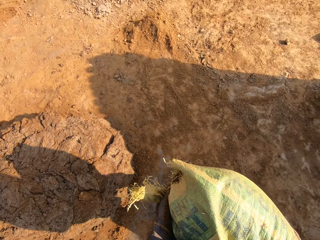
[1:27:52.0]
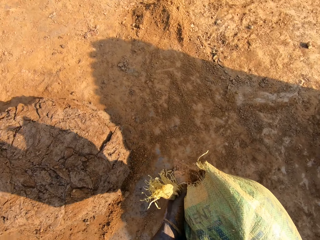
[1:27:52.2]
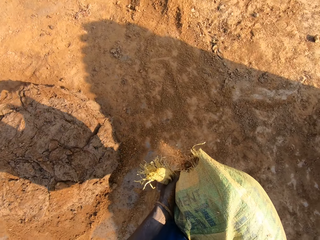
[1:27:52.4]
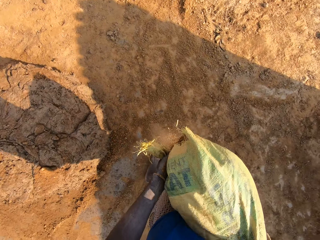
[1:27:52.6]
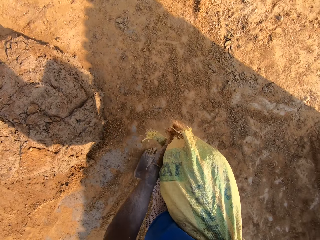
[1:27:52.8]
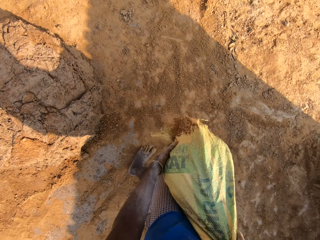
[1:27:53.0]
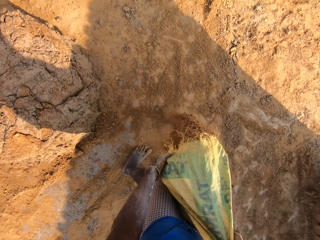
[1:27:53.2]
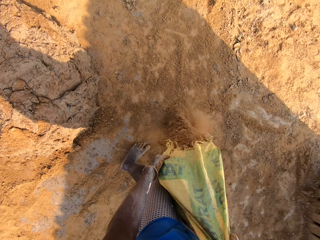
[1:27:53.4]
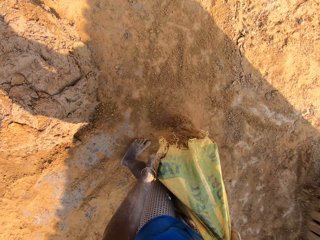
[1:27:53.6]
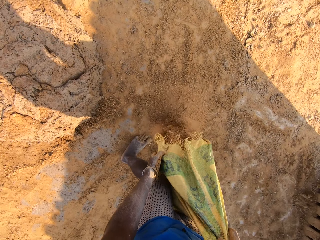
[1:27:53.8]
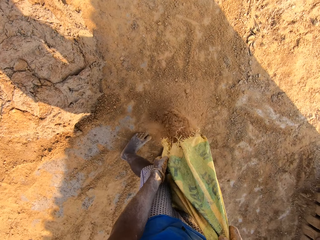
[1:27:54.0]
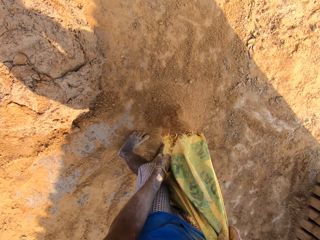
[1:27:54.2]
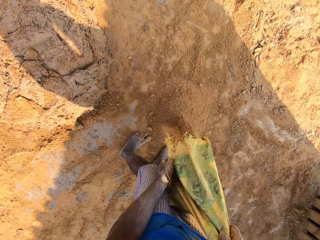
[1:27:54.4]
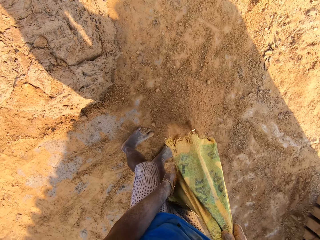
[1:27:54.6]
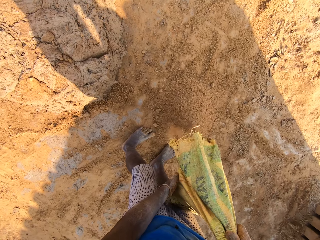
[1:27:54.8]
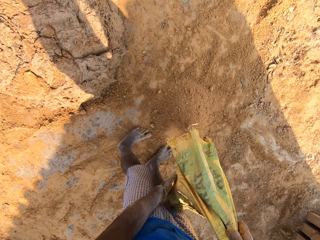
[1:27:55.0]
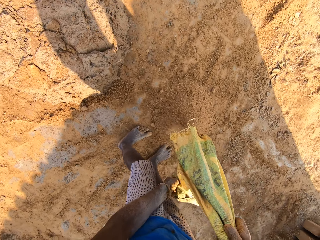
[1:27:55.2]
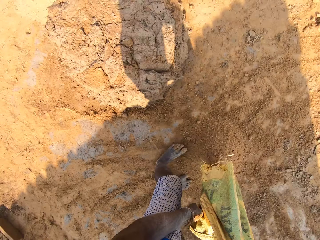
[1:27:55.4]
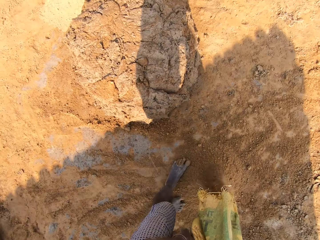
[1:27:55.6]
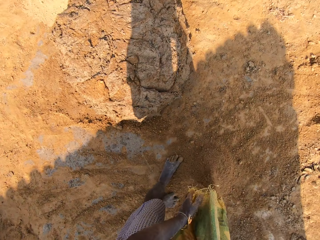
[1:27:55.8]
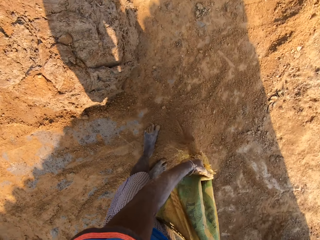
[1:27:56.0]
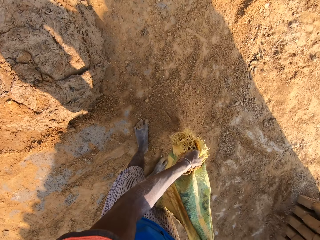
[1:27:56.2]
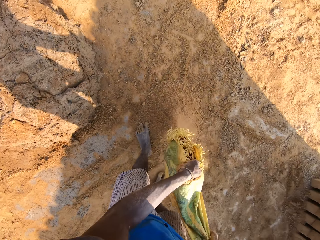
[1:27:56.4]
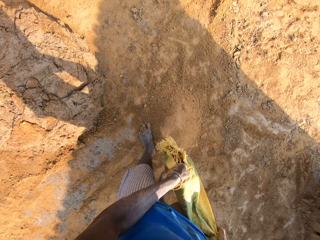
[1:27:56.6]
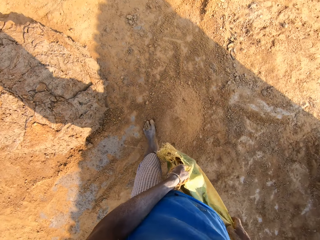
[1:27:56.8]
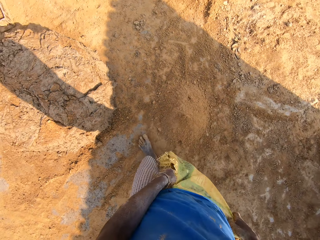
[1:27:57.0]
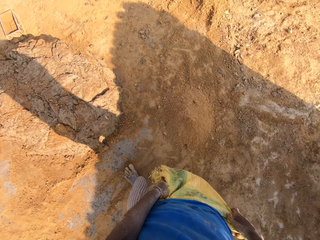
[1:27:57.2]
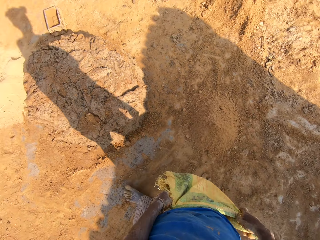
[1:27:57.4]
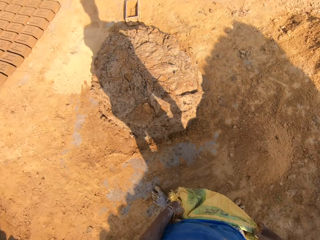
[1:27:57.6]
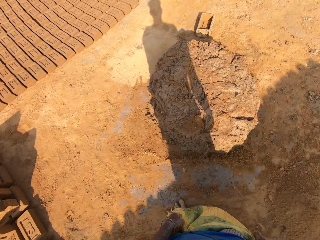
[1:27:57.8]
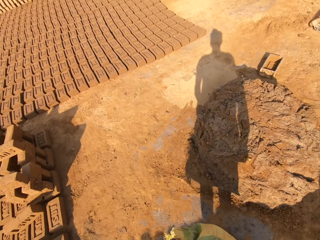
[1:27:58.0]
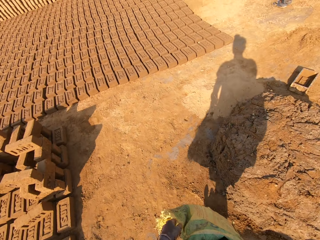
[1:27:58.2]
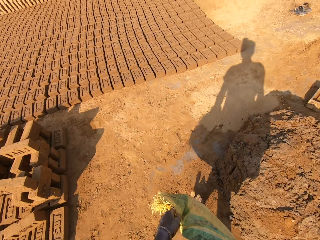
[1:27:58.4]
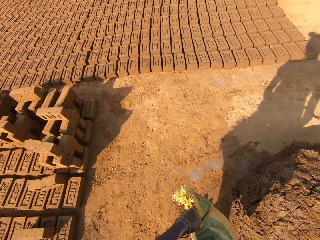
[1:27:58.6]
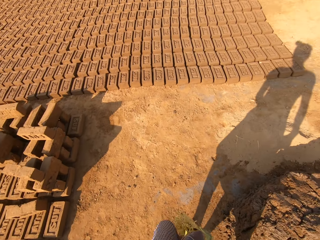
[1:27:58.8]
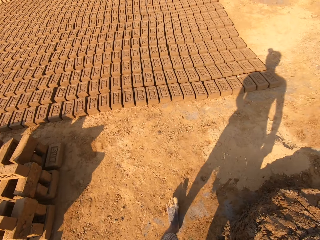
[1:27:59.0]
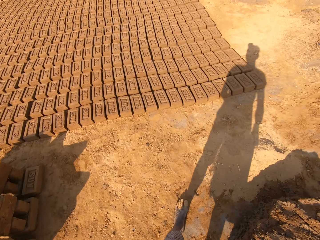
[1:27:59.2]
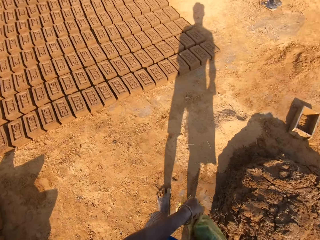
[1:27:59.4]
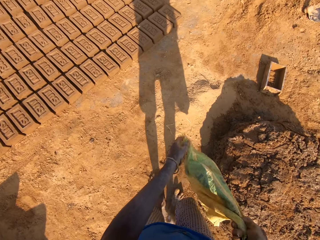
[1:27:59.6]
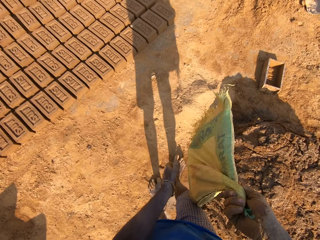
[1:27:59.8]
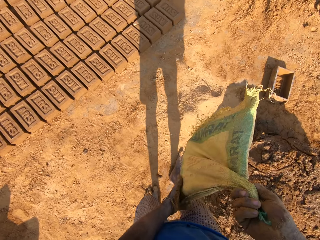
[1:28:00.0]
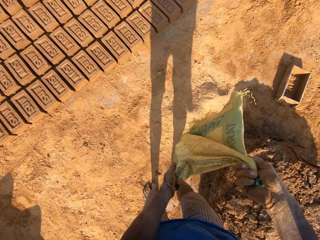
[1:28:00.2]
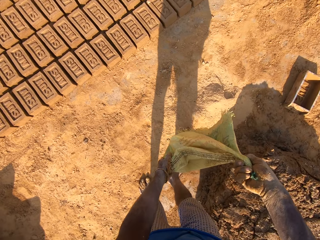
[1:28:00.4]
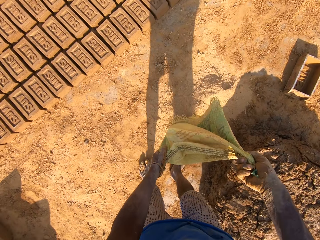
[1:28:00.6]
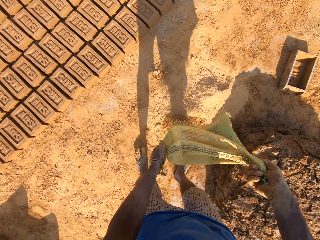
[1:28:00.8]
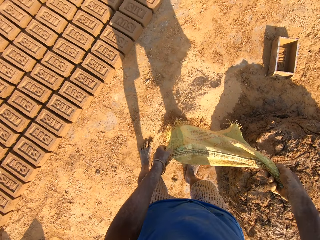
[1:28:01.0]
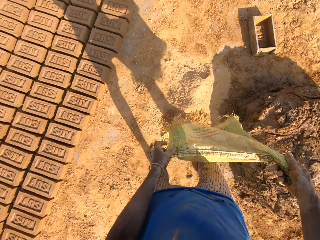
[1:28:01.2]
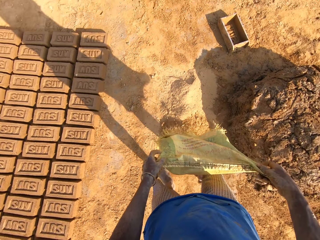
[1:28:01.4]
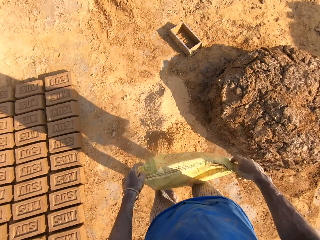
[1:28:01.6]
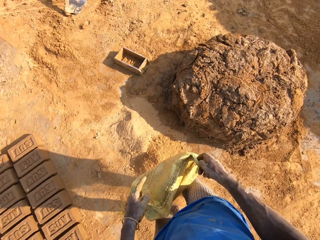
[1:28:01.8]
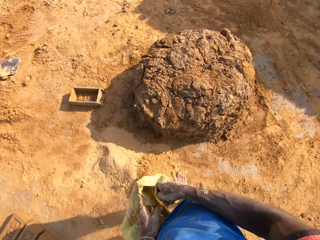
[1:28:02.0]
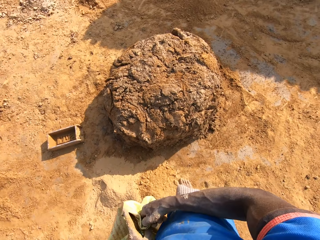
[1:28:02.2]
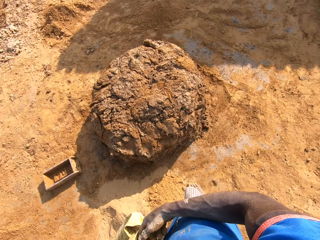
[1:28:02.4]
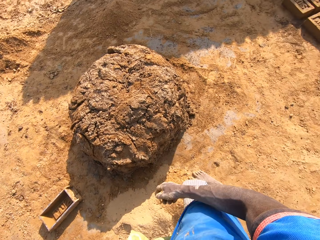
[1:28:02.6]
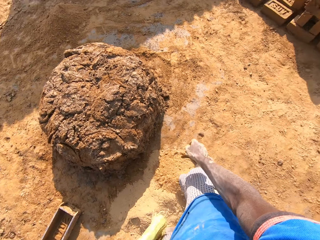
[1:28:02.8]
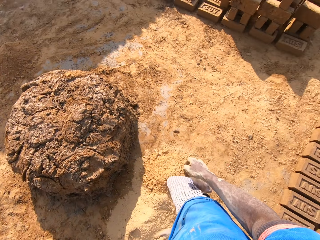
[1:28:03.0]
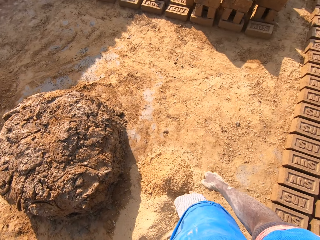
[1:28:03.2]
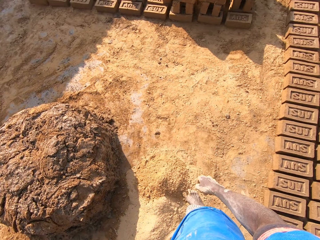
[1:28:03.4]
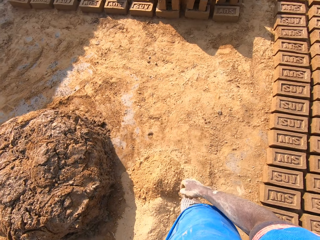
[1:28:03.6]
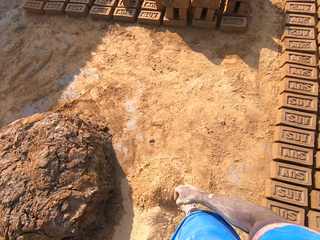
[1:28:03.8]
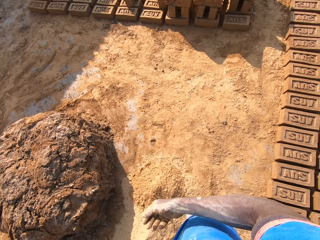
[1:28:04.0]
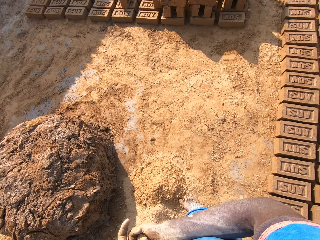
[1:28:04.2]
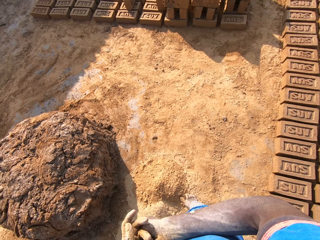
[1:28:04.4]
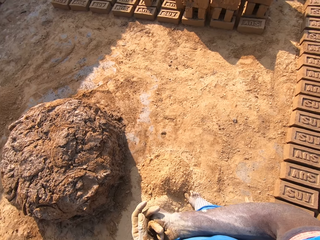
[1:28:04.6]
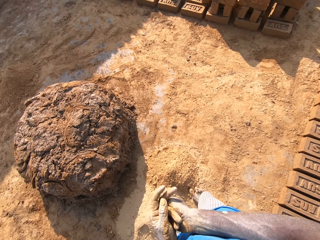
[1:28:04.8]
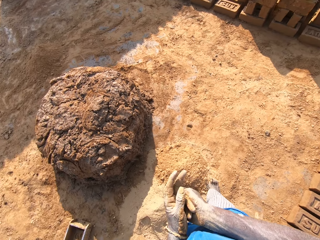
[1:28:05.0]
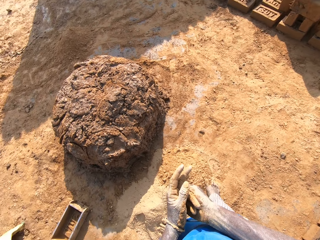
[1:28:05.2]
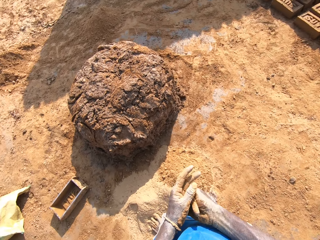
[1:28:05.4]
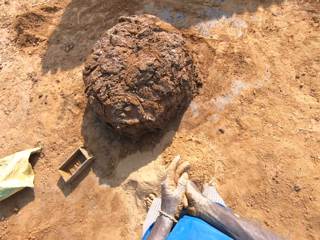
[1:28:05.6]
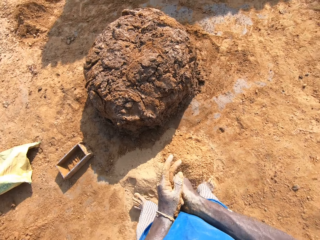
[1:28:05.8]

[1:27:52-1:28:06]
The camera wearer pours the sand on the floor. They pour the sand to the ground again. They drop the sack on the floor.

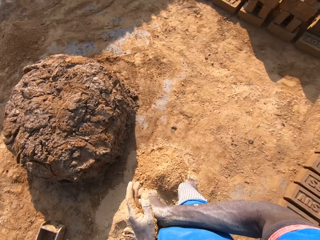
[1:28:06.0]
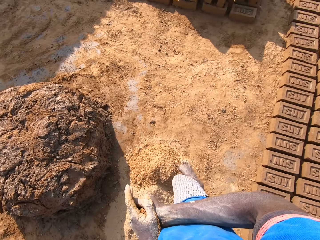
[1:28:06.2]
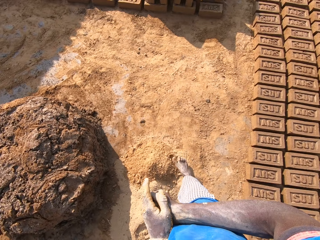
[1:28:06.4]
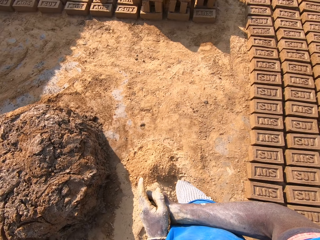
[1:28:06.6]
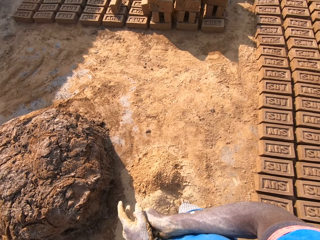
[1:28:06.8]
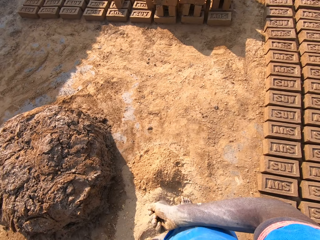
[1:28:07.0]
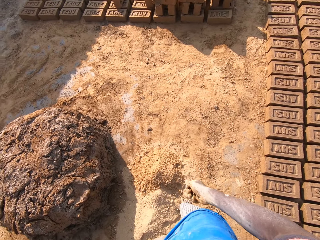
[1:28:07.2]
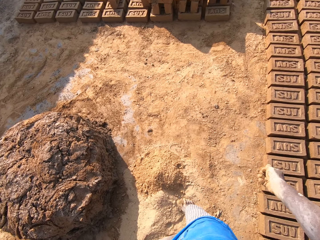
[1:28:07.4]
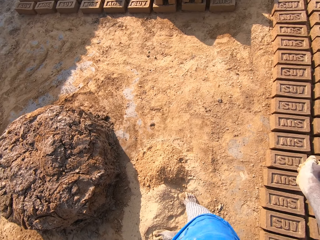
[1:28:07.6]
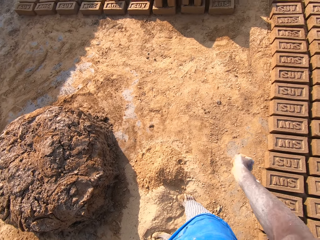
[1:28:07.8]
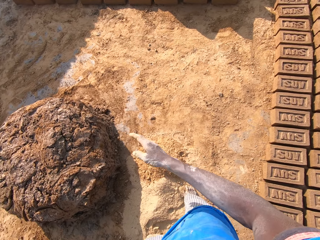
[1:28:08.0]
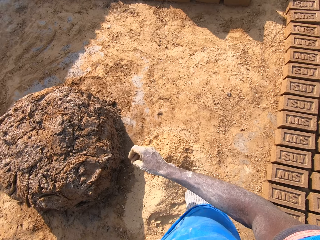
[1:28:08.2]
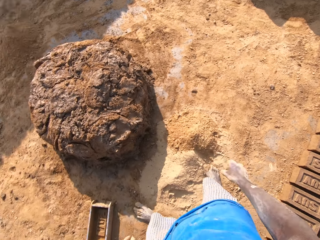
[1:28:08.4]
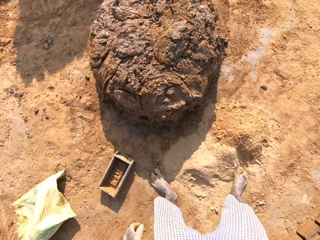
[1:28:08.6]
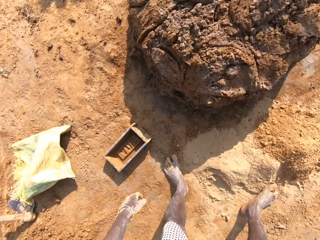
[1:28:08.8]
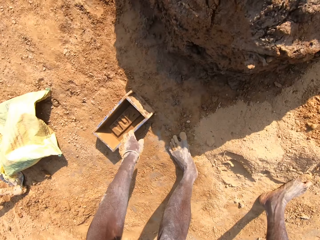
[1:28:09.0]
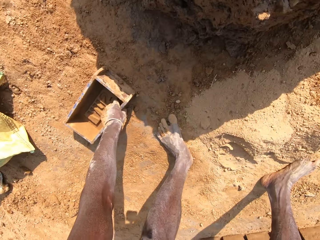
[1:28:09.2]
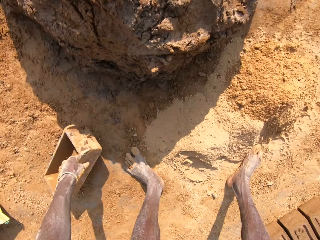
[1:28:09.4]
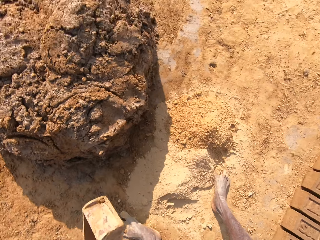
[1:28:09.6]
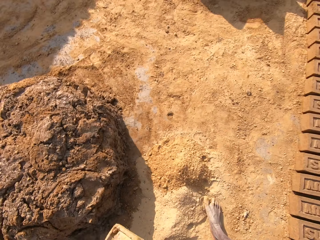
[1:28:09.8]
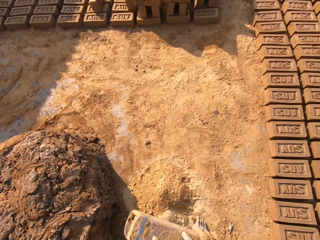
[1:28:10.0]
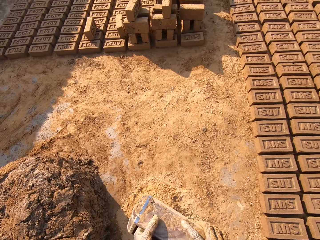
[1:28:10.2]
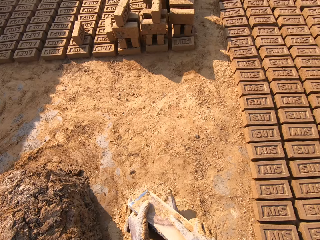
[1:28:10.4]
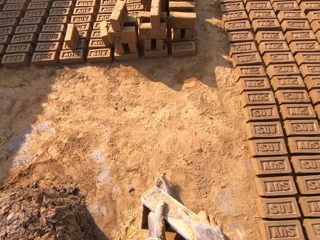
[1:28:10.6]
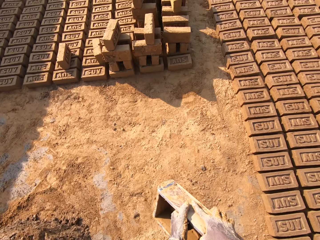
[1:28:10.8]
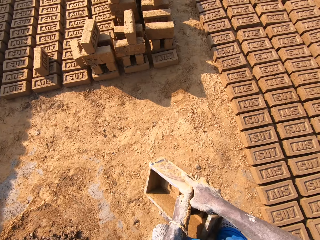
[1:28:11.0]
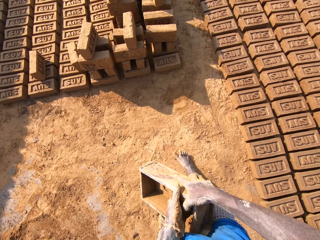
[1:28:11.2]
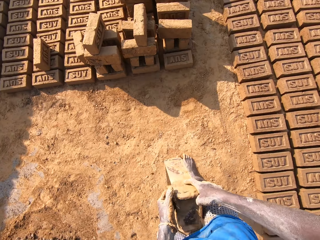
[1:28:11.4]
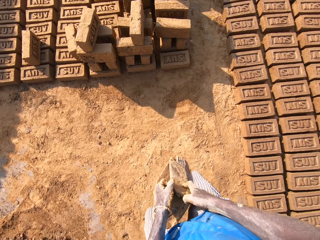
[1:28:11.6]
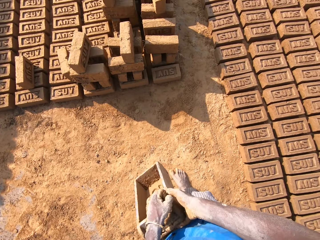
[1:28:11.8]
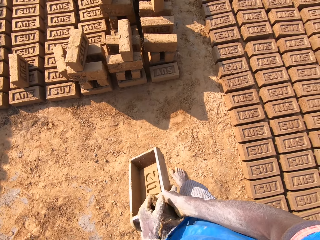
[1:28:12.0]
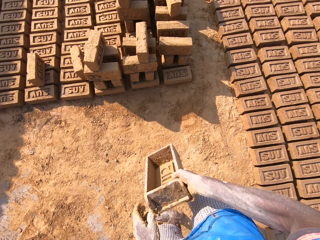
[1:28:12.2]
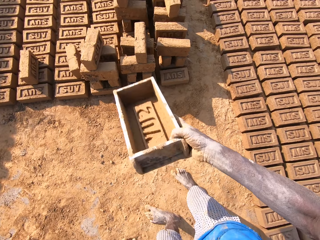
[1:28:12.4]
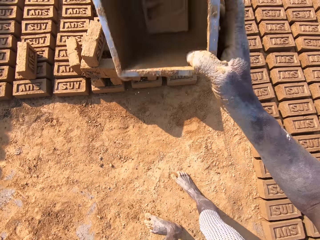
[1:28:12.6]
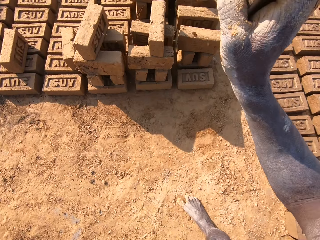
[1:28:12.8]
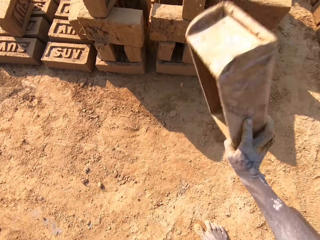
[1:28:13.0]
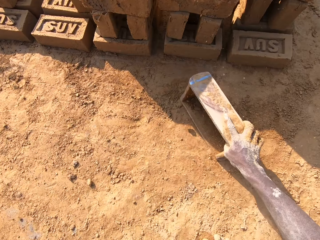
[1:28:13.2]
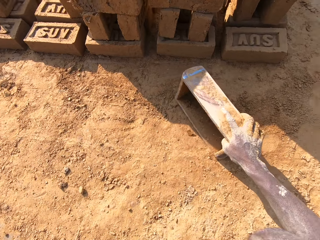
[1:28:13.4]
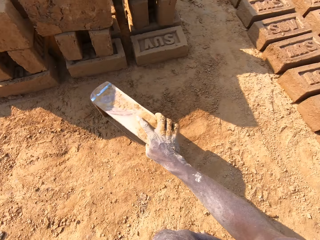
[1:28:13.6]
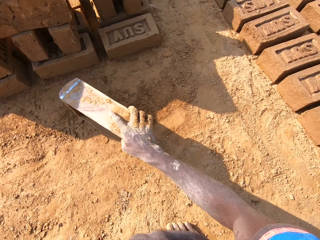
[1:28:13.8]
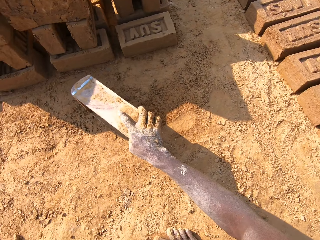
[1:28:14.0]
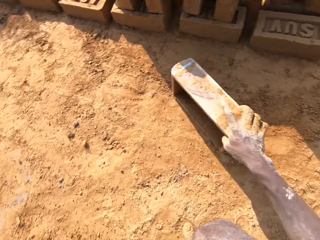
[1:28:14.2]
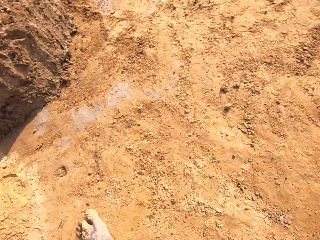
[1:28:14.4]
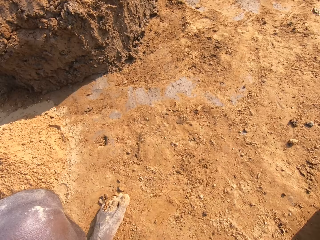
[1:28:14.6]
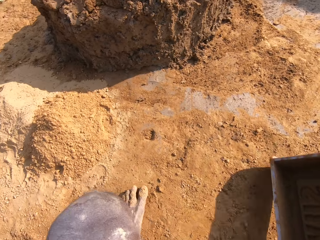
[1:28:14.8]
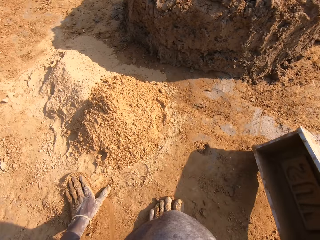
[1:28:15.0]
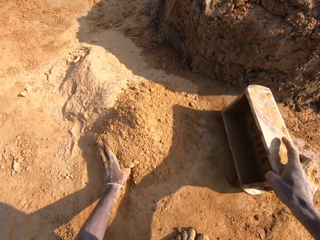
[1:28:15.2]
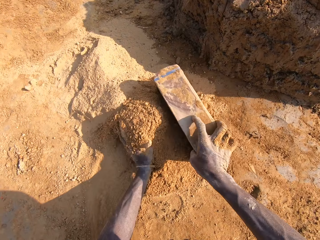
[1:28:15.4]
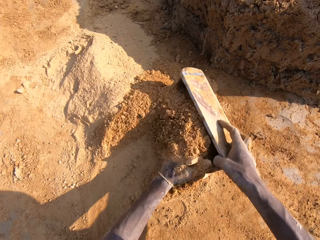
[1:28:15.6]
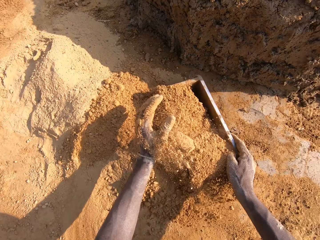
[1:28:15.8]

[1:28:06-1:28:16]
The camera wearer turns around. They pick up the wooden brick mould or mould container, carry the wooden brick mould, and dust off the clay in the mould container.
